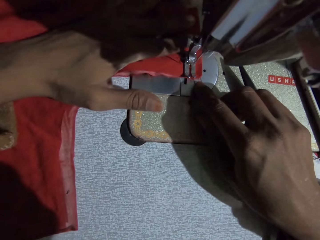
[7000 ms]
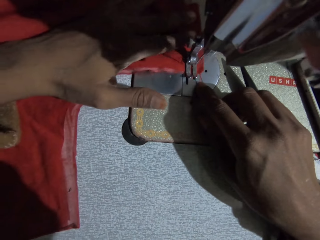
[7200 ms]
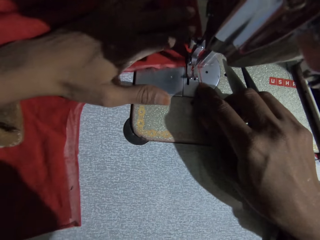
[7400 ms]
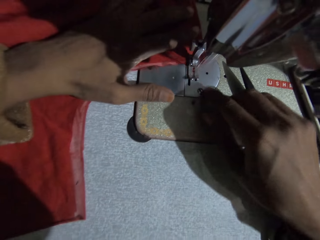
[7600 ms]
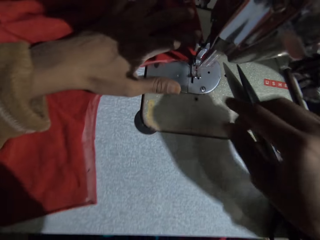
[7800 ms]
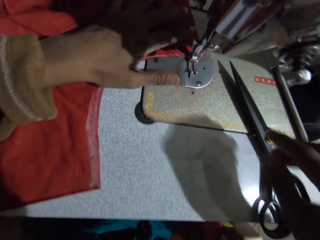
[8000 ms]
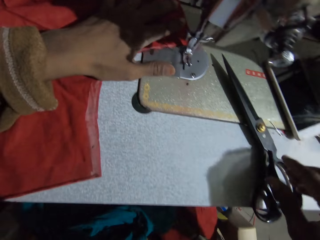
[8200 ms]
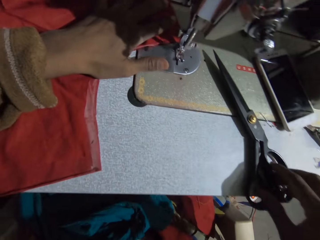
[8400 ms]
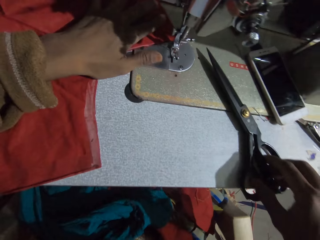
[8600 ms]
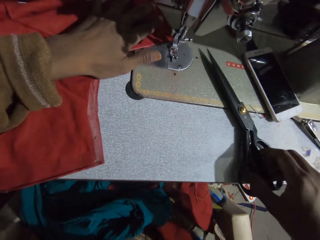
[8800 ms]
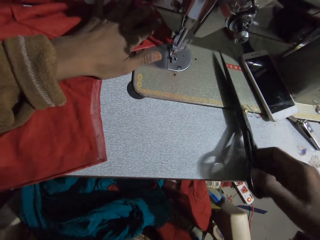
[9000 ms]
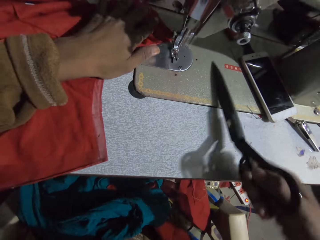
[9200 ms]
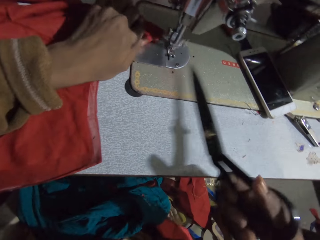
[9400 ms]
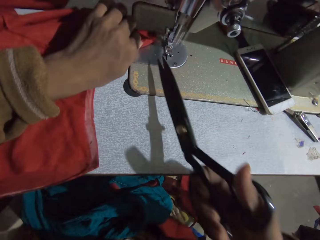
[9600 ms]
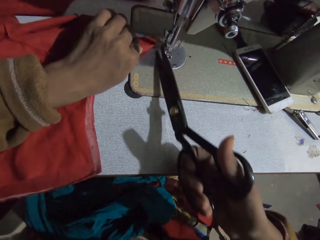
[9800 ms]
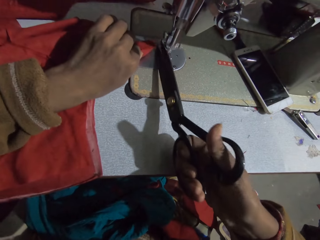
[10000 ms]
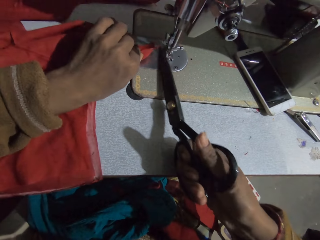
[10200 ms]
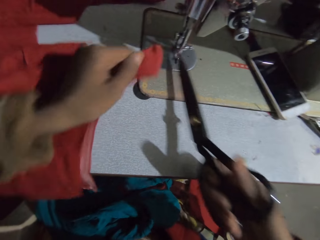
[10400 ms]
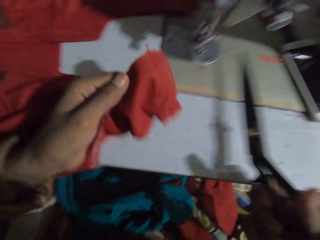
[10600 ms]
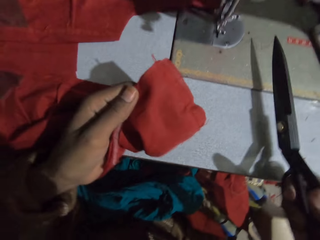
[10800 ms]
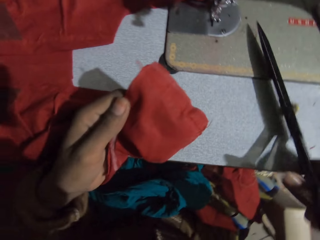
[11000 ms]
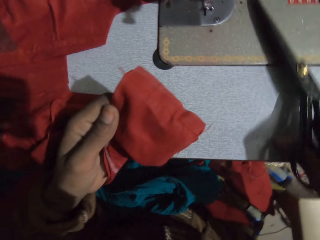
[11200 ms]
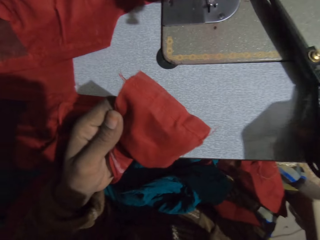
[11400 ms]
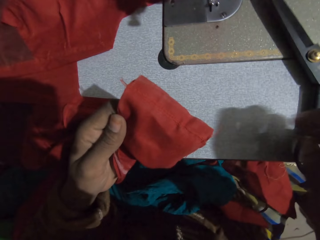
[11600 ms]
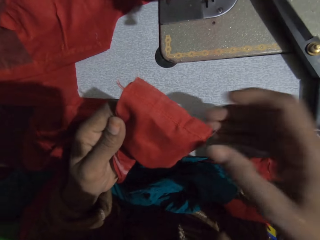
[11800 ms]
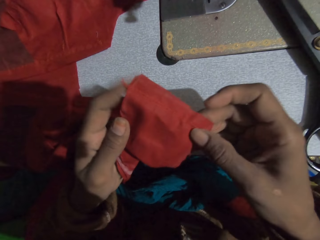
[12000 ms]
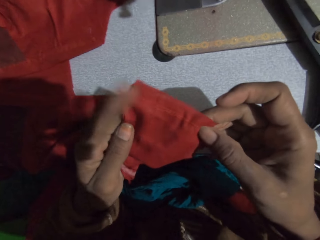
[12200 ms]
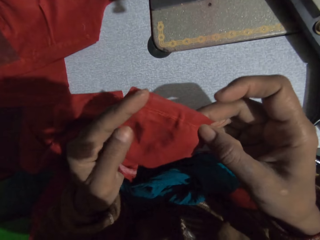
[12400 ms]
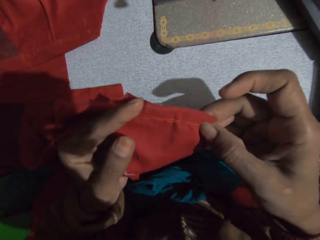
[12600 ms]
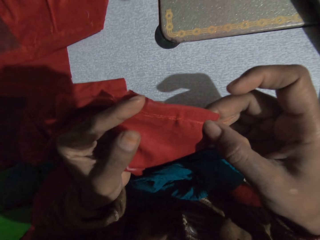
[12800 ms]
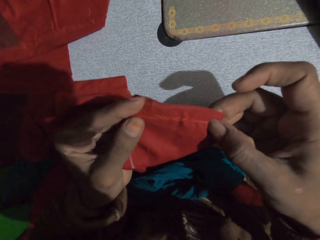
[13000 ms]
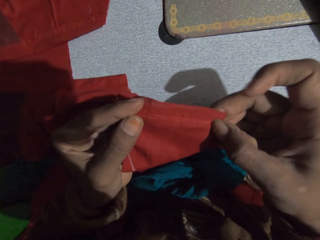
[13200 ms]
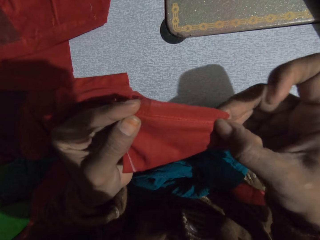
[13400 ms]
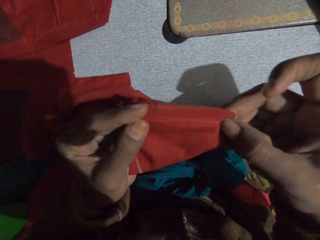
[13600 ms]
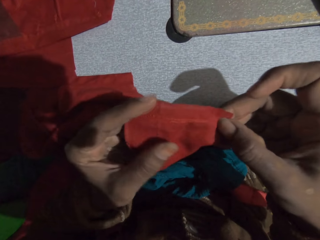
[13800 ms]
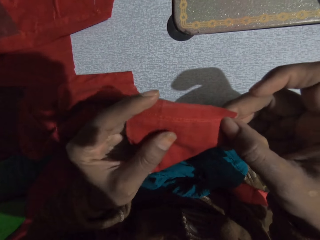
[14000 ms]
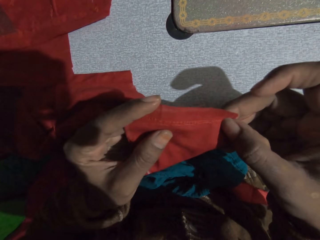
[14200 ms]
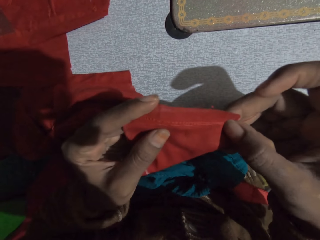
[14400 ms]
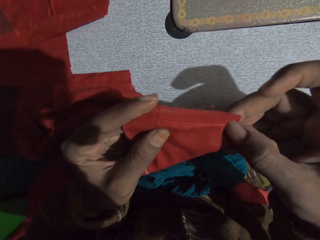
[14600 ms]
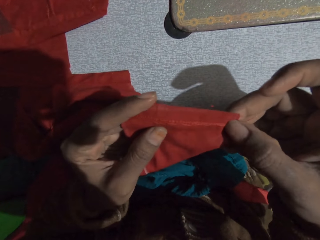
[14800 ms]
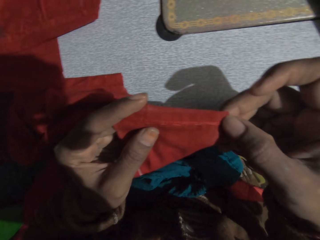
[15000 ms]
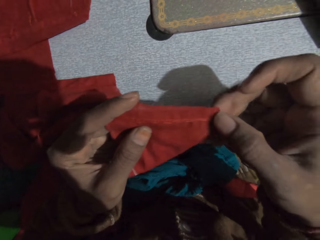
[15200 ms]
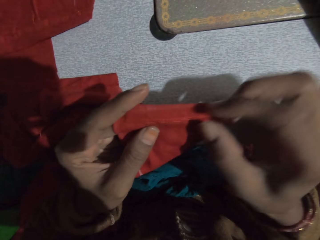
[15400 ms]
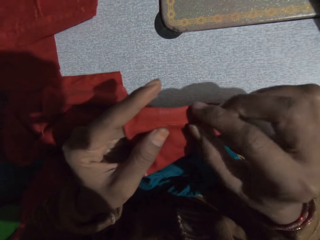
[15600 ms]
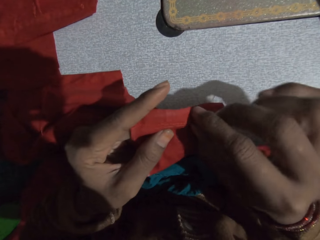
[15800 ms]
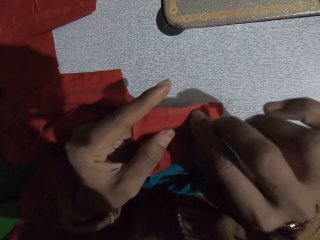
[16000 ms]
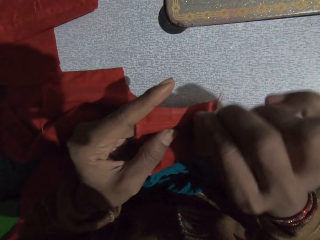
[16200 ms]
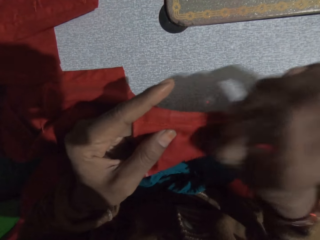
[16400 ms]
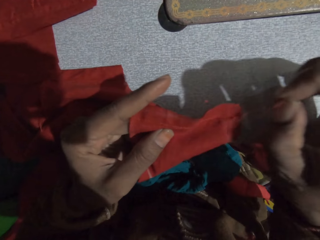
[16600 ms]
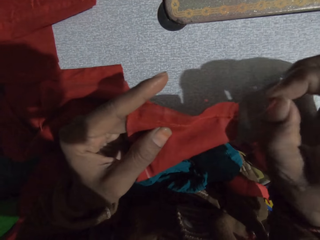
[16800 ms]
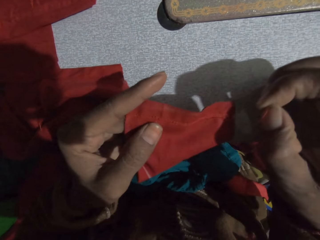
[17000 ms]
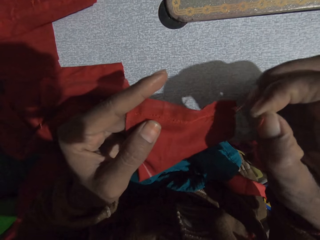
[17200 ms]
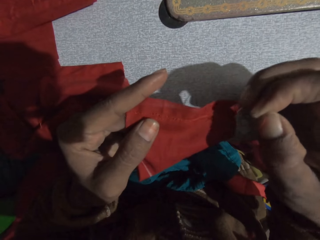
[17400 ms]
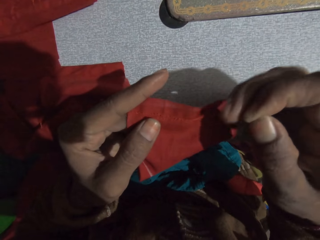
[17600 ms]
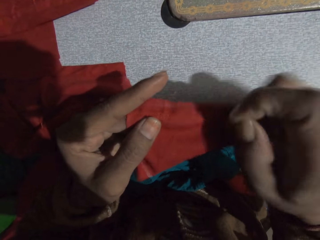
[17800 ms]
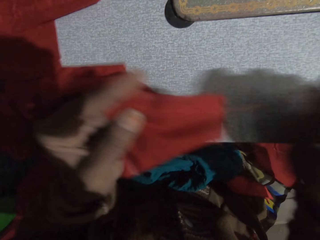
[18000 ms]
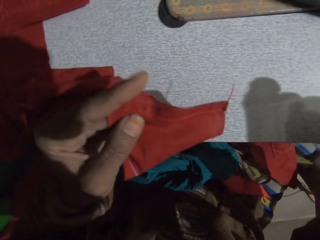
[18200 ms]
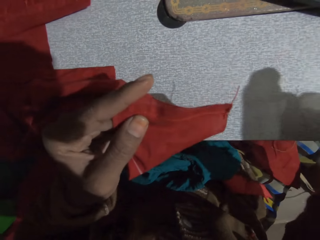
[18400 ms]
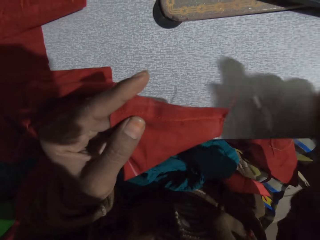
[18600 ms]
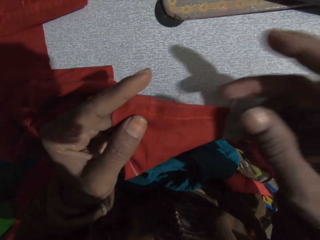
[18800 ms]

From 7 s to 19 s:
The camera wearer picks the scissors from the sewing machine table. They cut the sewing thread with the scissors. They put the scissors on the sewing machine table. They look at a cloth. They straighten the cloth. They hold the cloth with both hands and stretch the cloth. They look at the cloth. They pull a thread from the cloth with fingers.

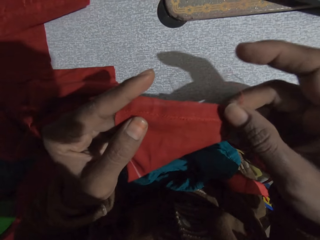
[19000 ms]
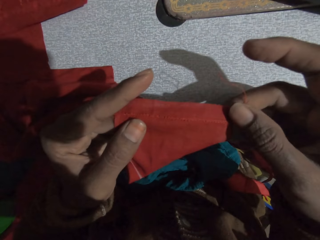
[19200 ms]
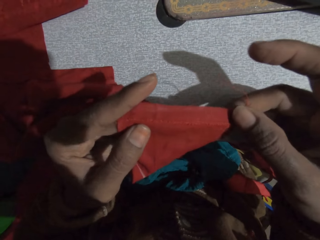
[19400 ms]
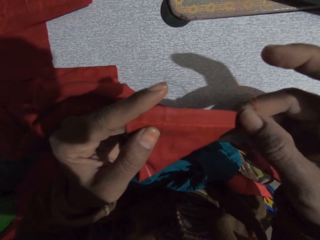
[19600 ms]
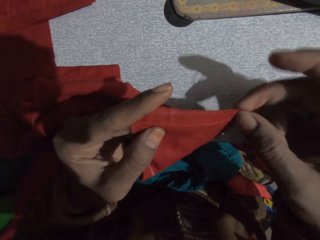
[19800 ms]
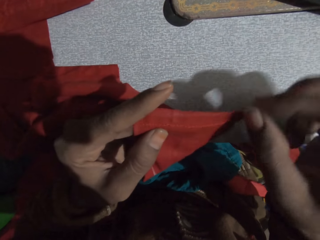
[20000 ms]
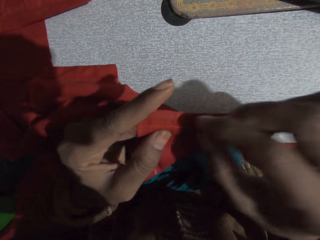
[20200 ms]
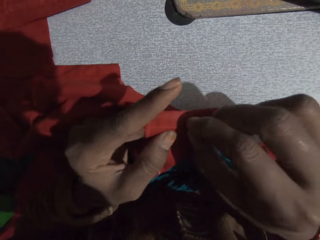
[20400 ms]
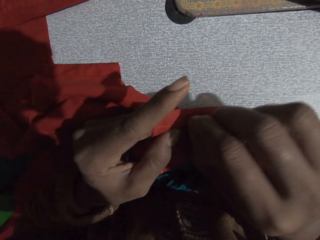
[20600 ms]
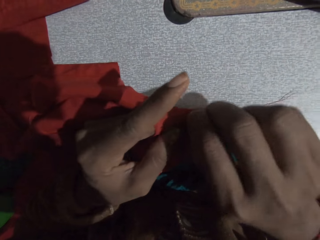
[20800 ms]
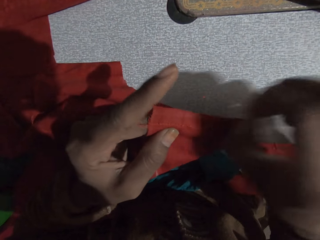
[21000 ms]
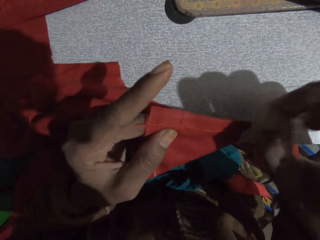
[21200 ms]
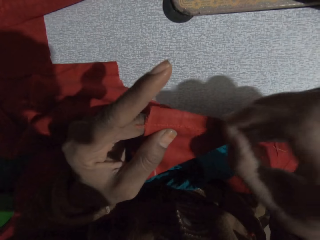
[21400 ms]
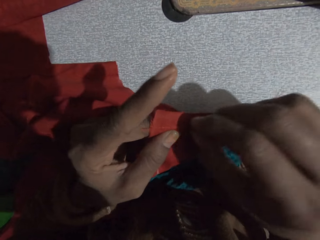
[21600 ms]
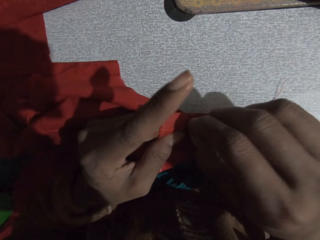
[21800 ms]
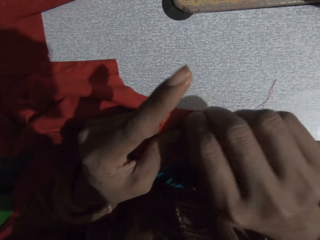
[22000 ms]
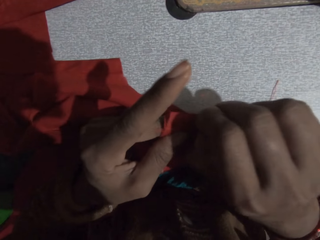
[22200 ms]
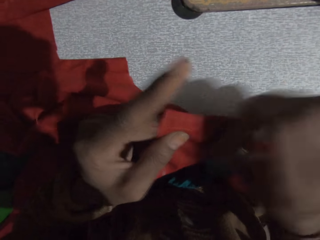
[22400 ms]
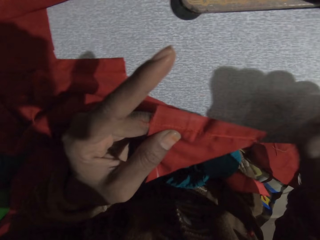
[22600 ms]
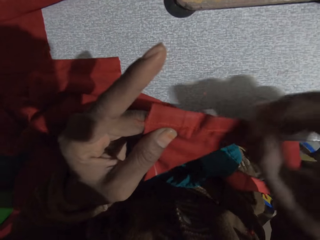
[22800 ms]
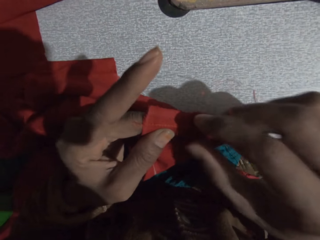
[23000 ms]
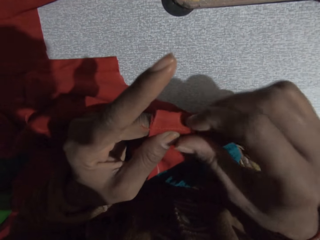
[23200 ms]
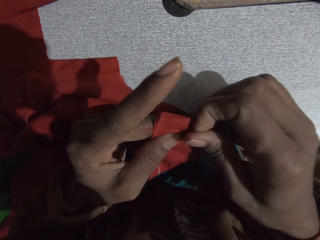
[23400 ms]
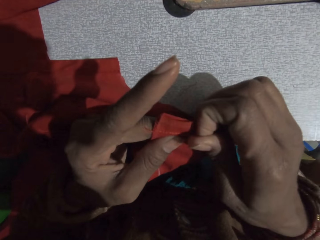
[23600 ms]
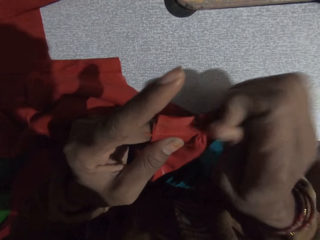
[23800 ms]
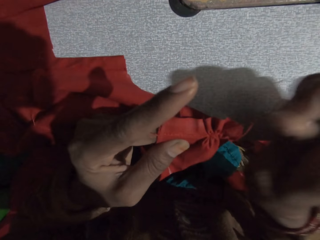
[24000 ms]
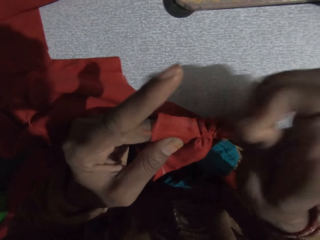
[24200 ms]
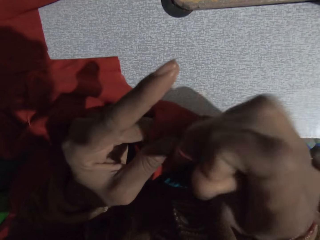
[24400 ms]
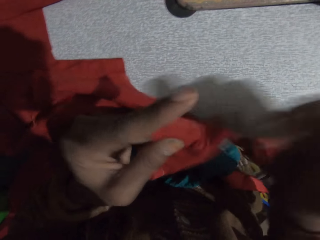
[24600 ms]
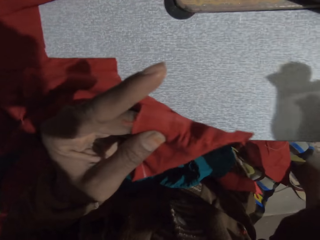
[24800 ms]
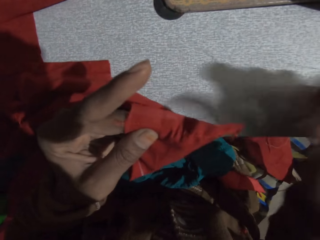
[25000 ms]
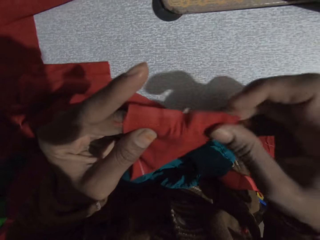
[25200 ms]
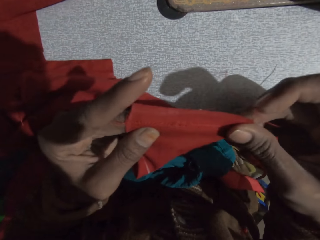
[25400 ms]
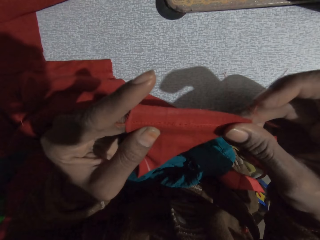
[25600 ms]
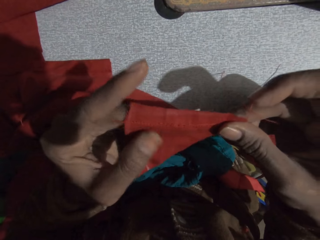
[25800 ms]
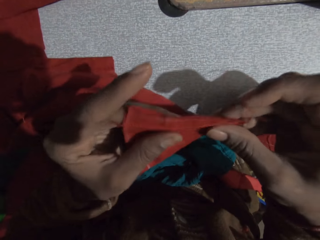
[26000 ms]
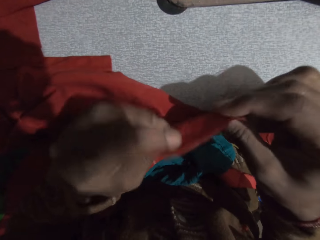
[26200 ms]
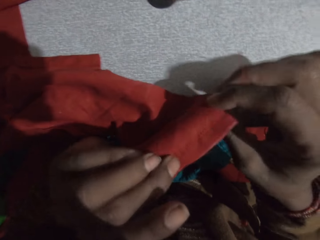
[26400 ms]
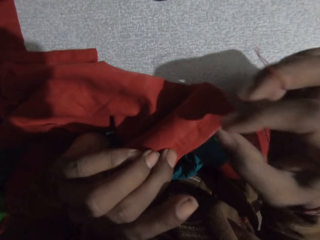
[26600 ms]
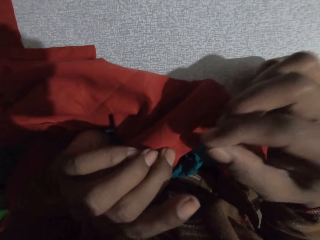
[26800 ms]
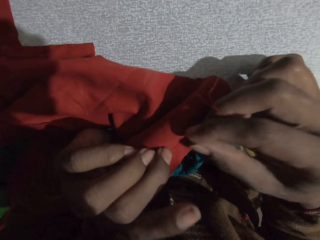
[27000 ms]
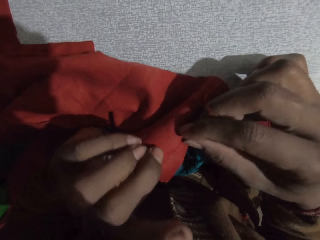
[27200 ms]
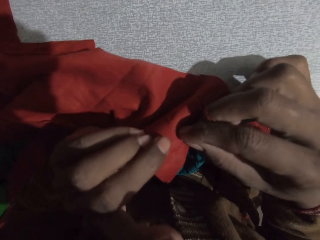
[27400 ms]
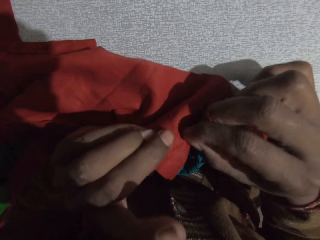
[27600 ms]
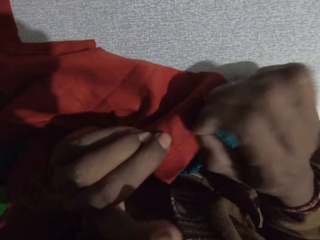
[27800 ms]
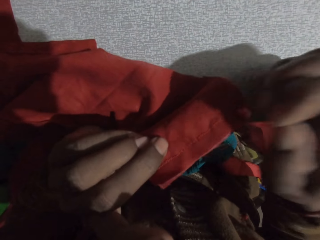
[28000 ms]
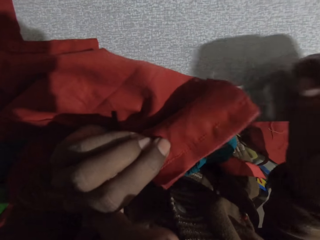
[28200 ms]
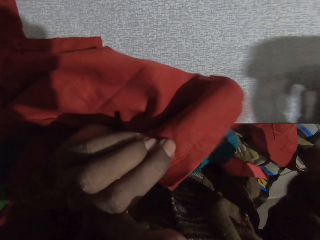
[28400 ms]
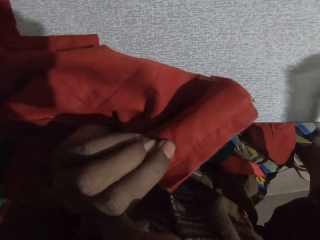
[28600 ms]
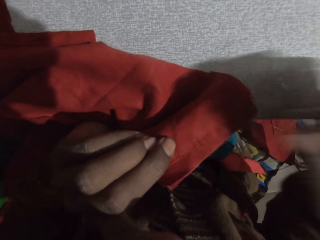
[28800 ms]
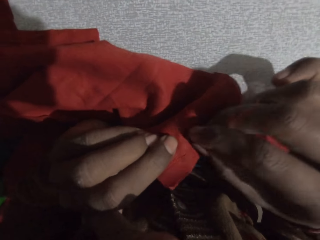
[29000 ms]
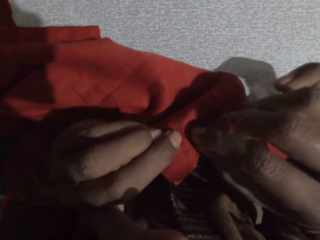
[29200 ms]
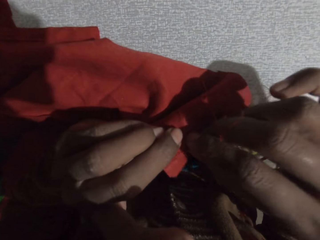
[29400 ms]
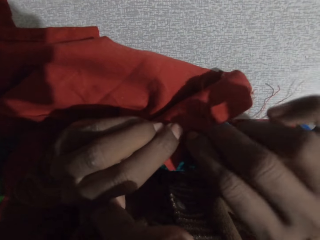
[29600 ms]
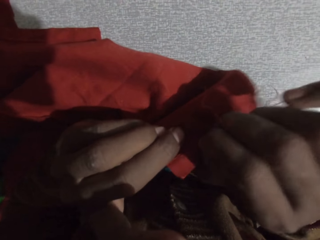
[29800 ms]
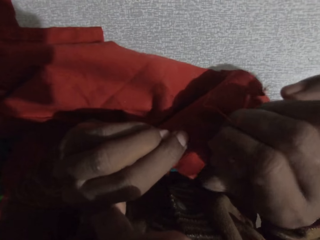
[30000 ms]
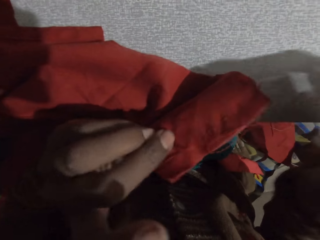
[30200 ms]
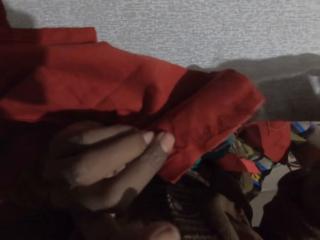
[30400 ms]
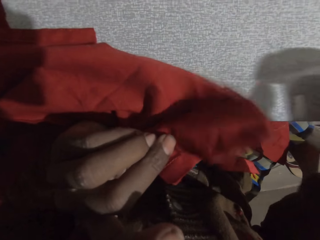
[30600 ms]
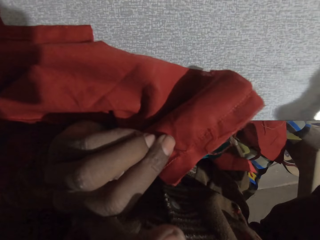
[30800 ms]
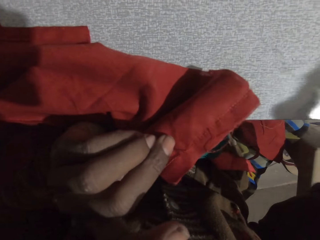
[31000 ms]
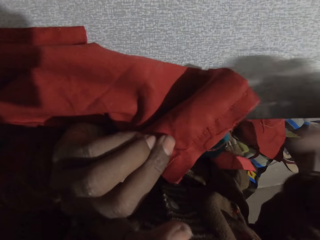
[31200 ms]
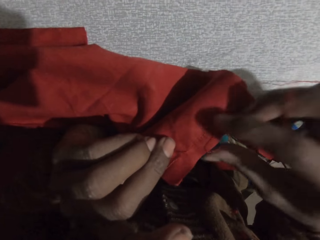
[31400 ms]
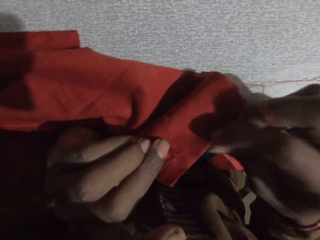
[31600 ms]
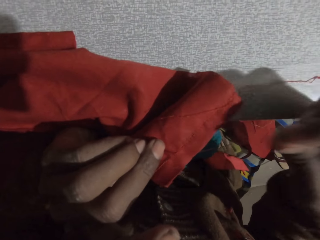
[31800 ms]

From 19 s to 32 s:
The camera wearer looks at a cloth. They pull a thread with a hand. They turn the cloth. They pull the thread from the cloth with a hand.
